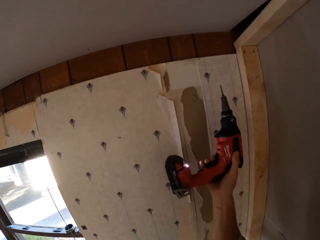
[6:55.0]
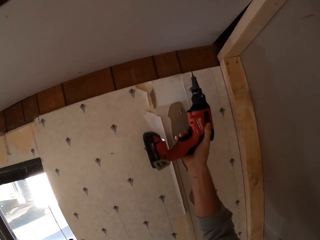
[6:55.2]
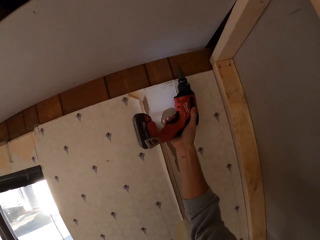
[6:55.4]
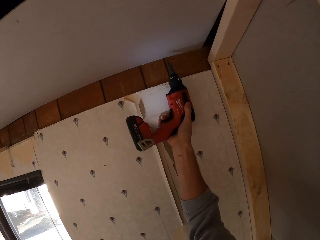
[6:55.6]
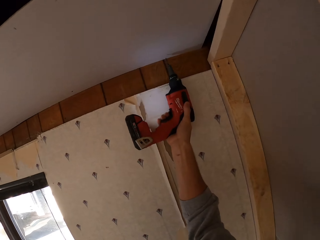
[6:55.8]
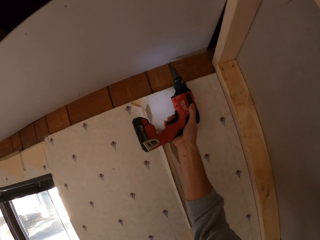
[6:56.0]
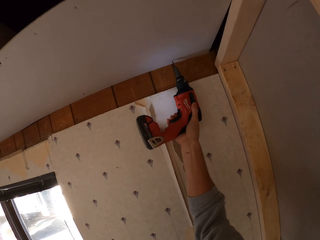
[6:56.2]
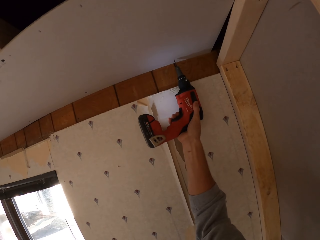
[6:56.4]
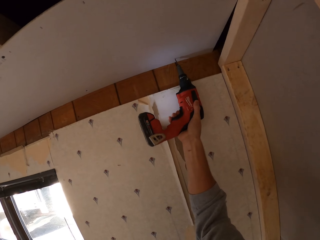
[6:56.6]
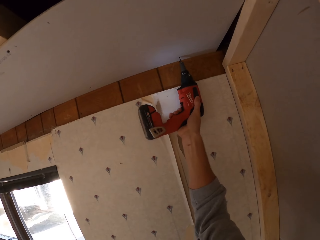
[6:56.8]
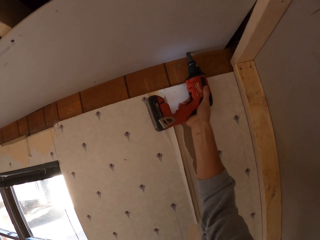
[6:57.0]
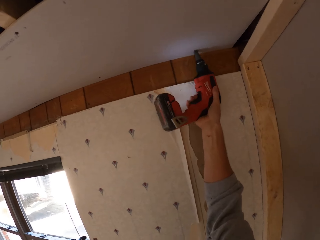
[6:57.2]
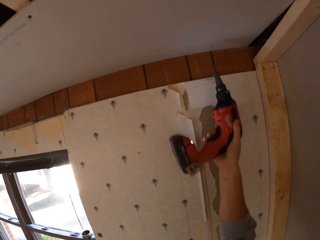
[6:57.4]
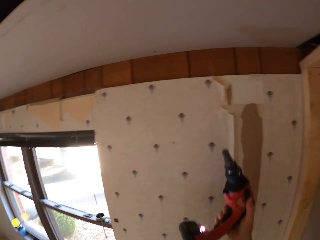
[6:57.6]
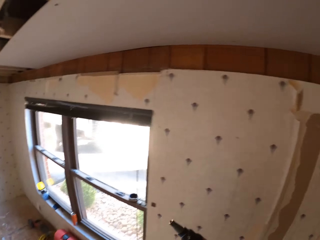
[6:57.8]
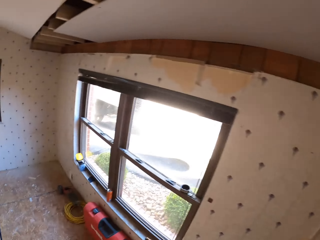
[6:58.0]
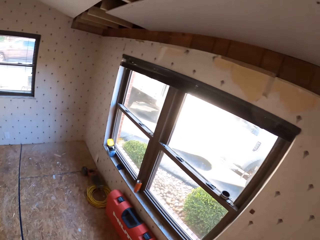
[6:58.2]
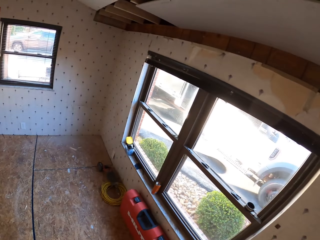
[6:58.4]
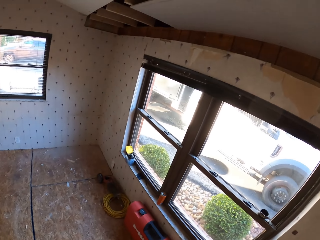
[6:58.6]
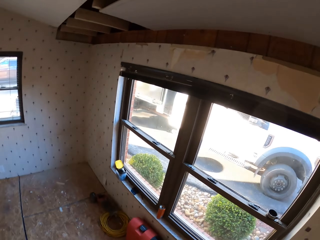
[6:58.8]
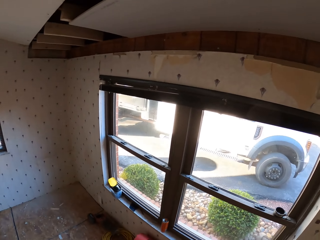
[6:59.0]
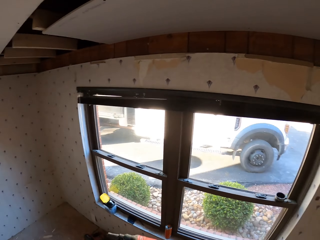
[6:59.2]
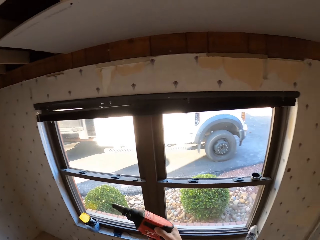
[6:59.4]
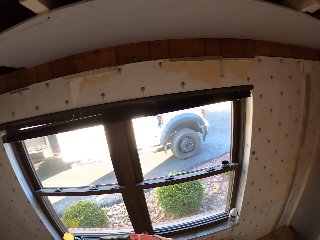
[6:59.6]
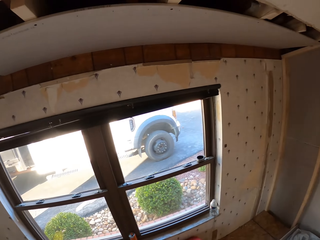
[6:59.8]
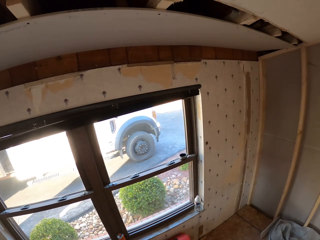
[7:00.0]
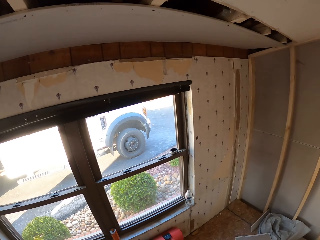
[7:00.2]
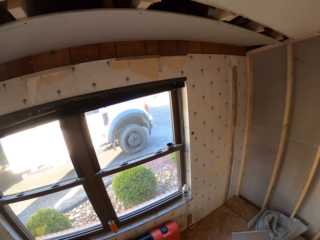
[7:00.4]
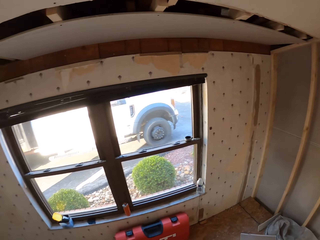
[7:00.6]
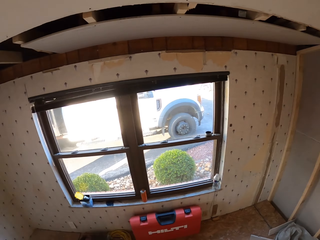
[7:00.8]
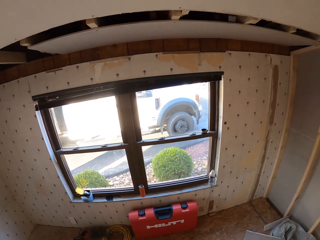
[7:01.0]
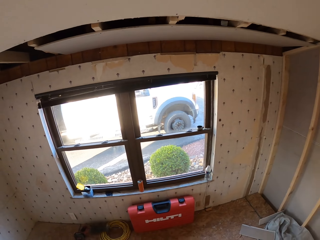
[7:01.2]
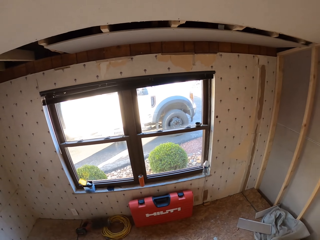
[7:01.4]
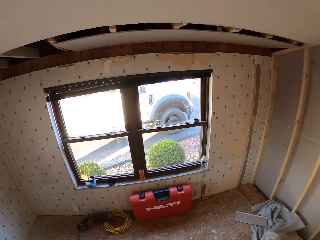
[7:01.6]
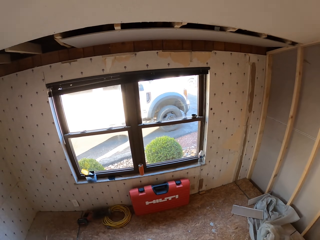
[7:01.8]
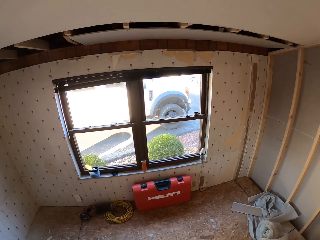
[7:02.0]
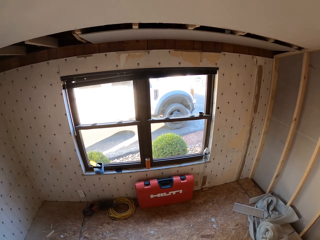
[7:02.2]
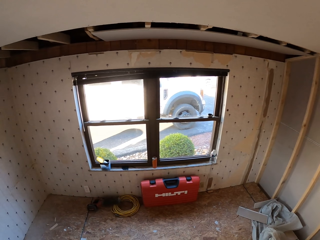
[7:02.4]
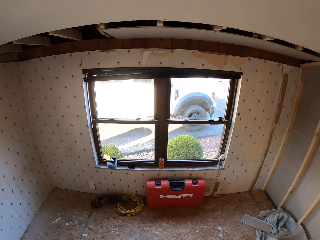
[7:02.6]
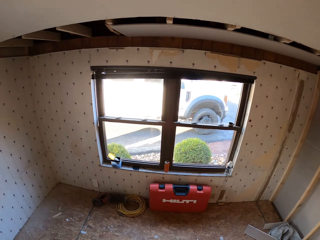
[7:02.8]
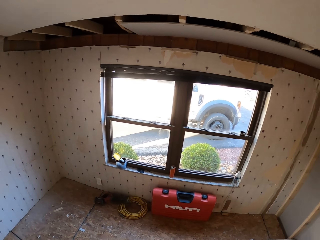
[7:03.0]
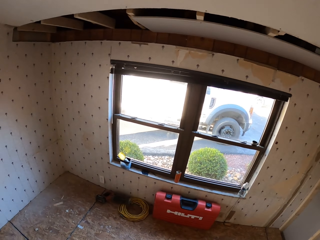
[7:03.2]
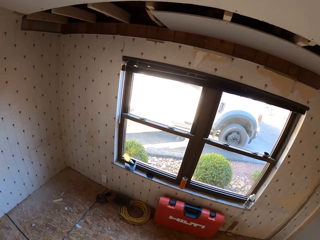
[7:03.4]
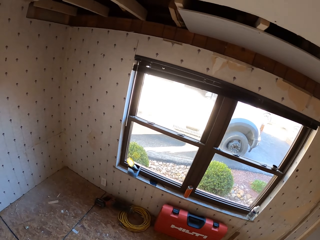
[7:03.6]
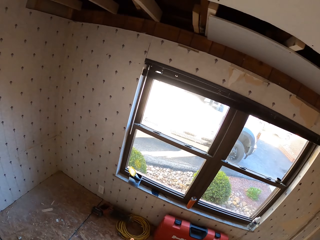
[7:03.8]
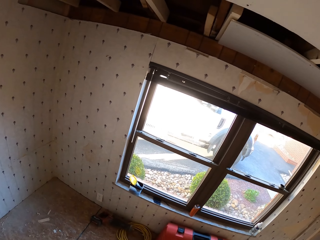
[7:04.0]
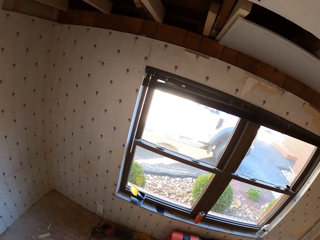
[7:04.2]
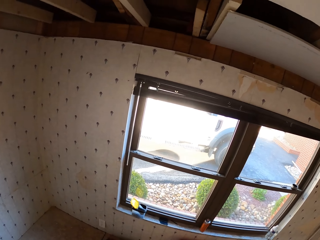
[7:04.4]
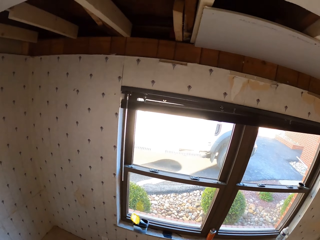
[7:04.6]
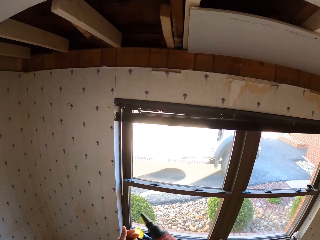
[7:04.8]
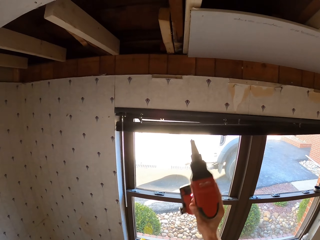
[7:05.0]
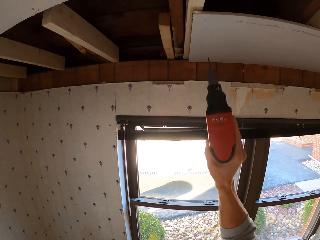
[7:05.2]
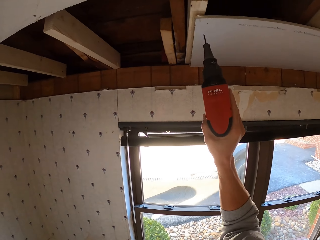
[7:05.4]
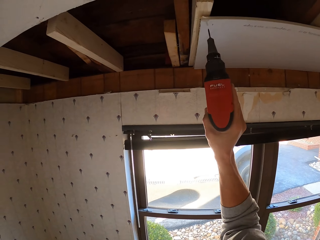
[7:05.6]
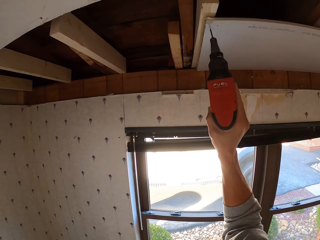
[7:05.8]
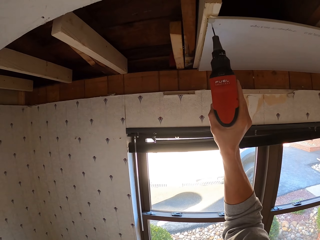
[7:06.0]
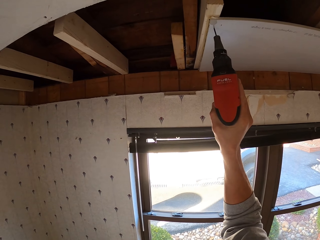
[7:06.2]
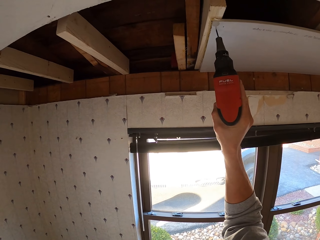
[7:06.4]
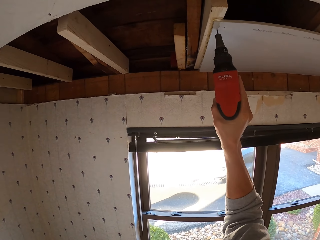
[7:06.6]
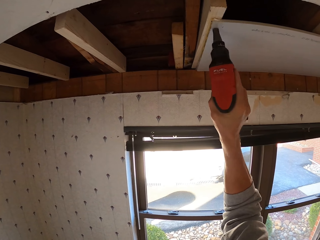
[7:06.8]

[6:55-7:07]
The camera wearer holds a drill. They tighten a screw on the roof. They drill the board in the ceiling. They turn around. They look around the room. They walk around. They turn around. They walk around. They hold the drill. They tighten the screw on the roof.

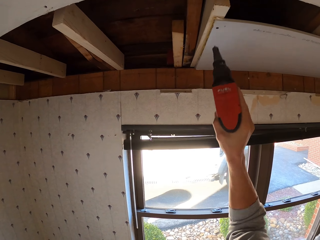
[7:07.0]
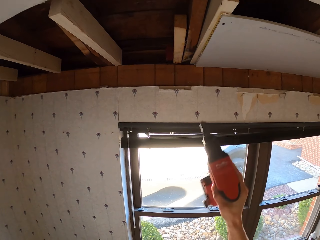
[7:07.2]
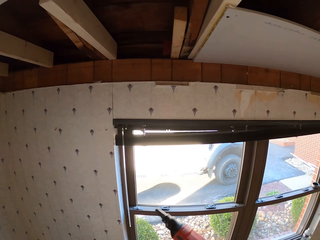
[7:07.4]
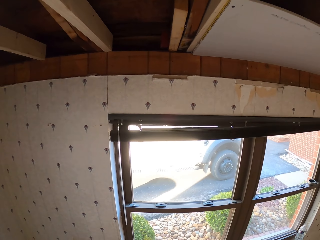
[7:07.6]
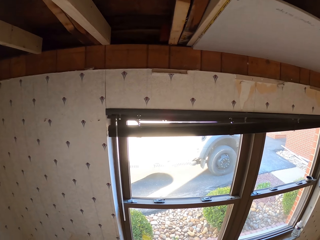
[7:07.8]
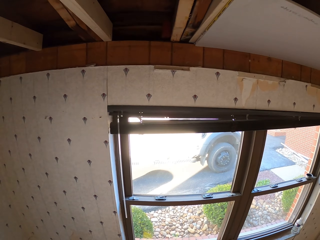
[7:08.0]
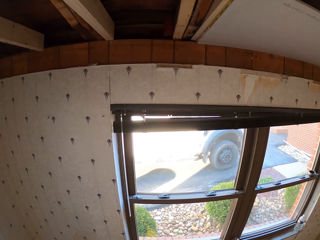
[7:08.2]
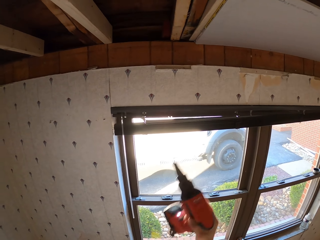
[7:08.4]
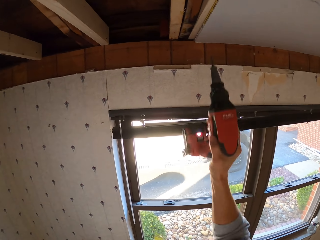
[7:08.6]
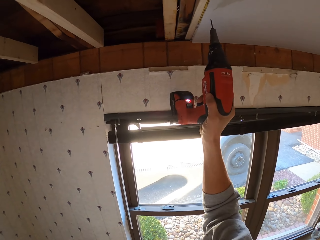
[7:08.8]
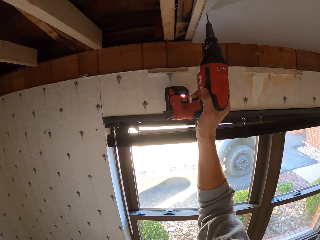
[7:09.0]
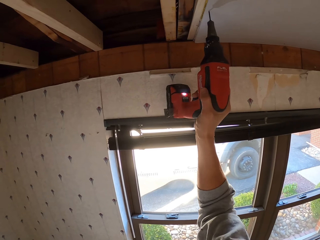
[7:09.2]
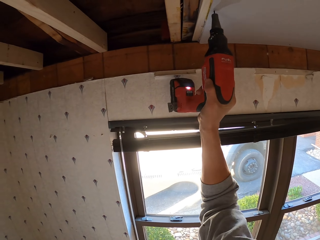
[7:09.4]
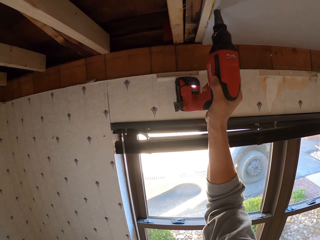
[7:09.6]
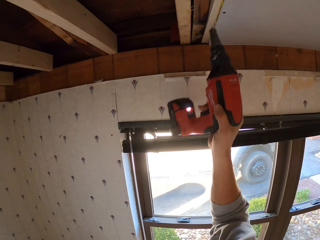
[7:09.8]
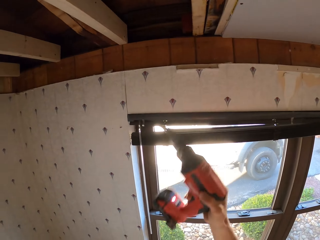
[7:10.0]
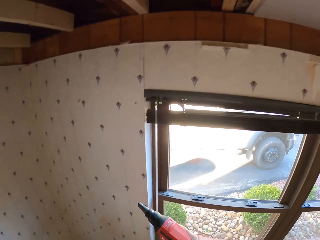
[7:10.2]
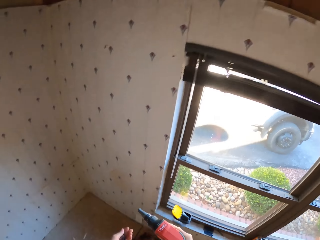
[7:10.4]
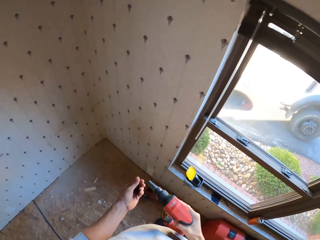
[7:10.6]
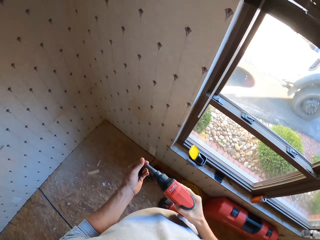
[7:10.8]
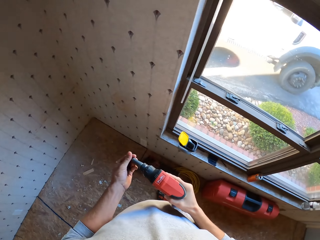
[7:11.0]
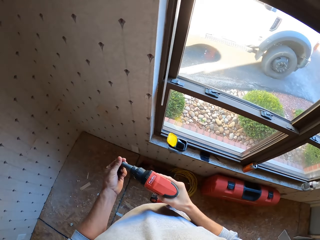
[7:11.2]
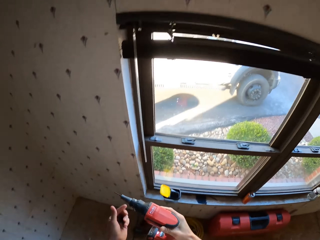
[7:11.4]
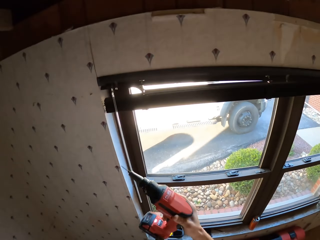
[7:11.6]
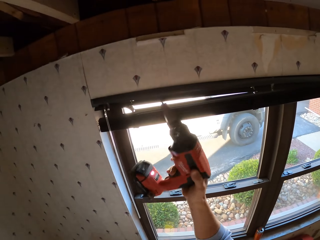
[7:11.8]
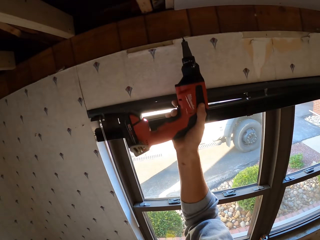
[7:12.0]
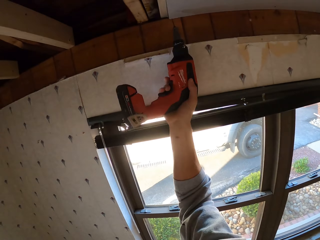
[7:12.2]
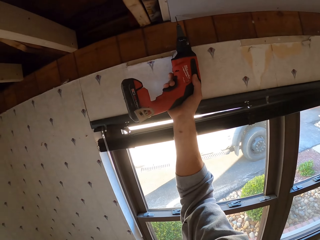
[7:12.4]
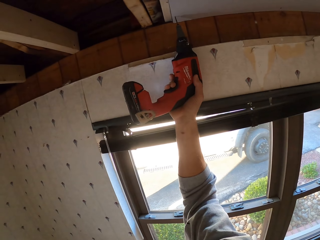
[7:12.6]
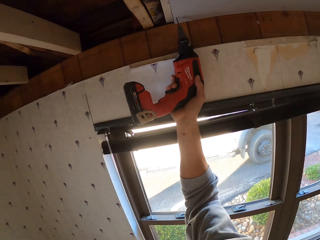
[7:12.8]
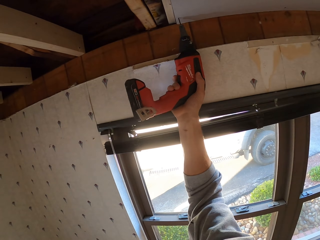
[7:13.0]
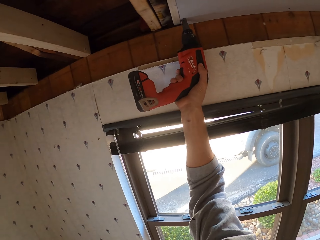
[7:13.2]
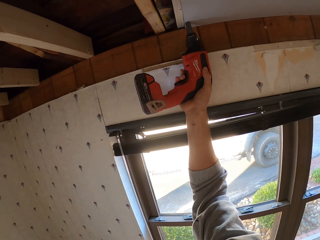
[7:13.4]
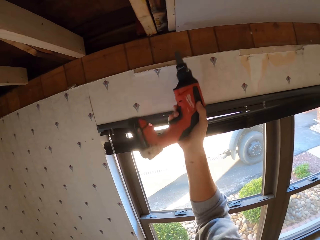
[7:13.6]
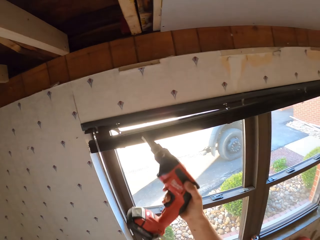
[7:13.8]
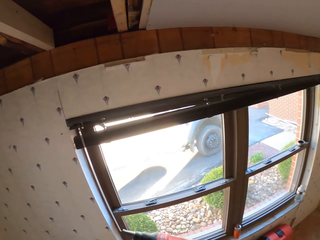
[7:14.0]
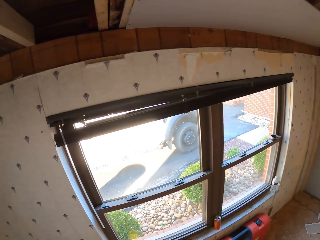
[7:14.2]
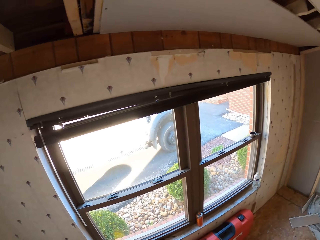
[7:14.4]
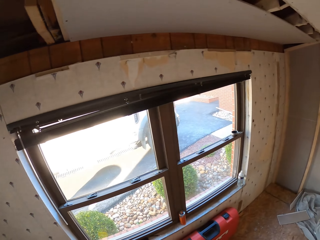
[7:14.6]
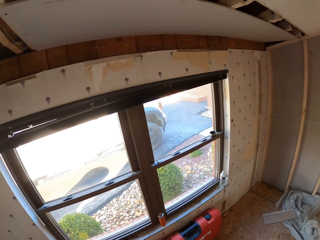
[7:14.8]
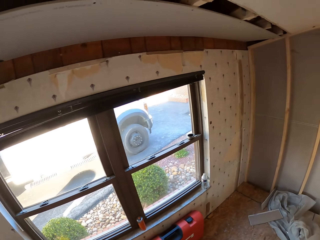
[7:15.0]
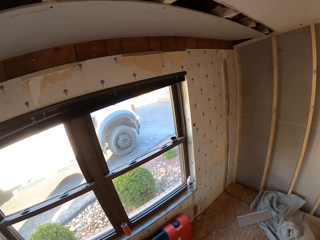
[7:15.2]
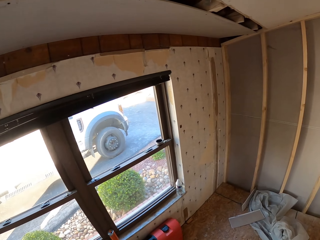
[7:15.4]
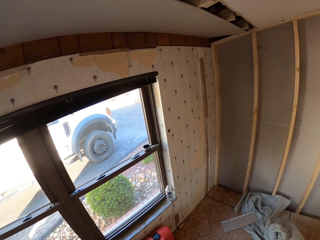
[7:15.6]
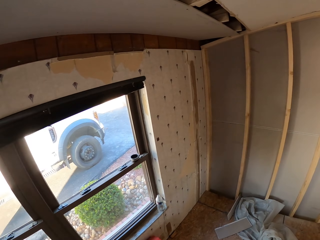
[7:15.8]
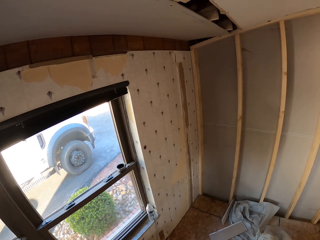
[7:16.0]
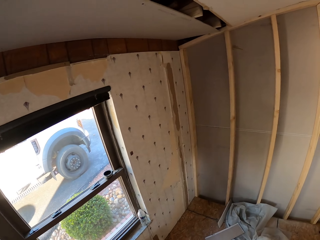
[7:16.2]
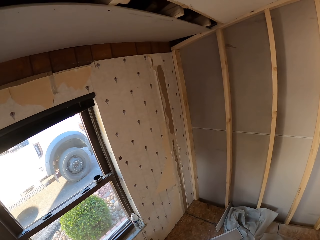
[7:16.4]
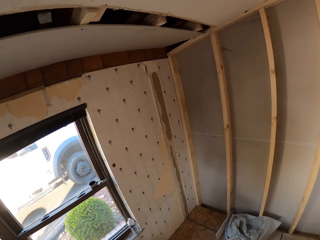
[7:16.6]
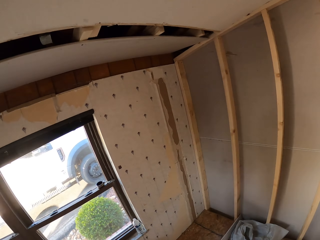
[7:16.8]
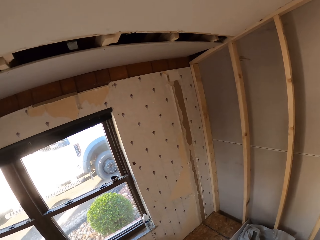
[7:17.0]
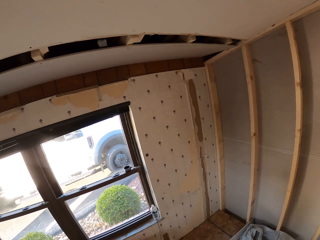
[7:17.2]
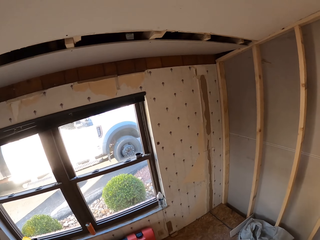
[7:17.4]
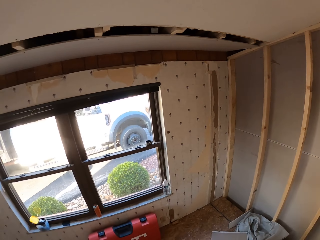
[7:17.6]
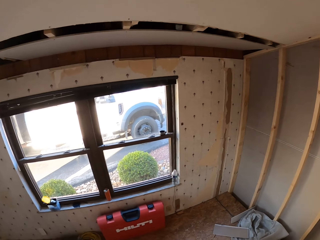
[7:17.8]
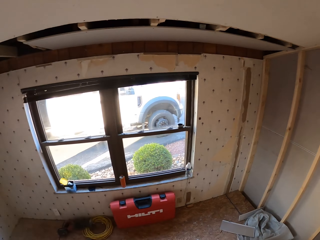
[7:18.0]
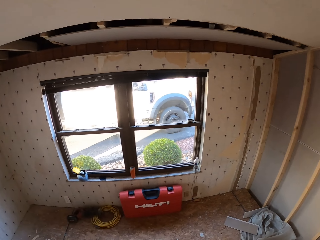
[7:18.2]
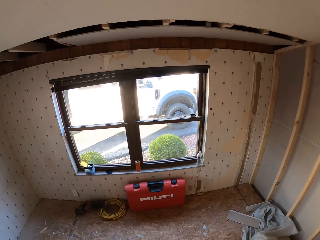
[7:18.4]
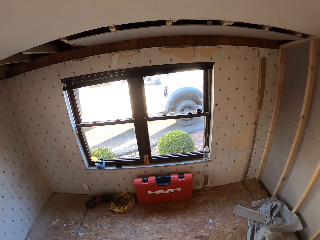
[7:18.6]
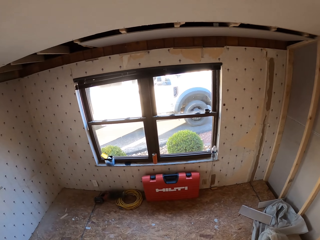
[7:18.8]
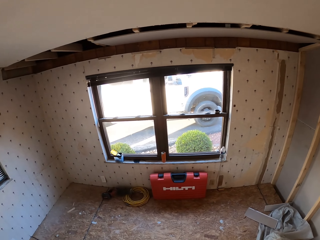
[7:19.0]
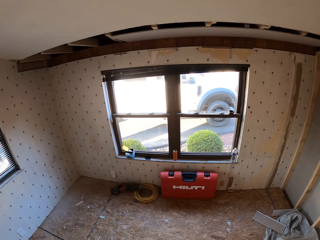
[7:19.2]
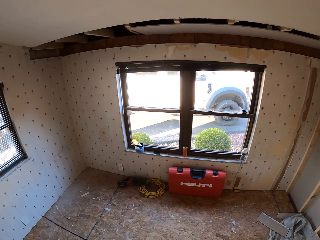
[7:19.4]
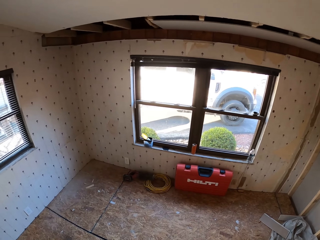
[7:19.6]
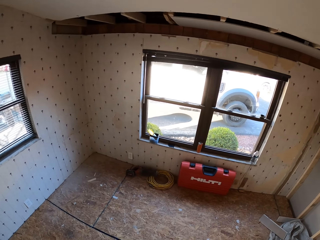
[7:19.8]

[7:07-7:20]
The camera wearer drills the board in the ceiling. They stare at the ceiling board. They turn around. They tighten a screw on the roof. They hold a drill. They drill the board in the ceiling. They turn around. They fit the screw on the electric screwdriver. They fix a tip drill bit. They turn to the side. They hold the drill. They tighten the screw on the roof. They drill the board in the ceiling. They turn to the side. They look around the room. They walk around. They turn around.
